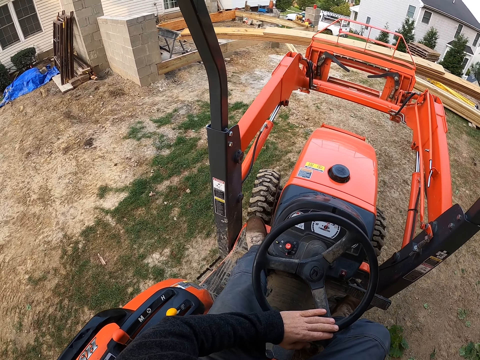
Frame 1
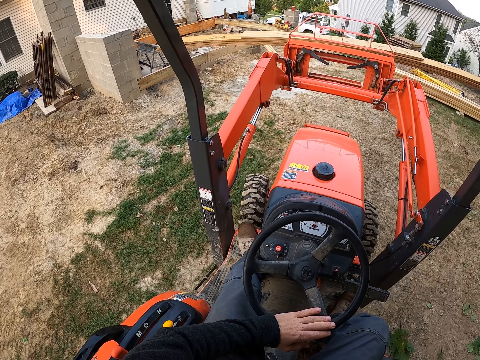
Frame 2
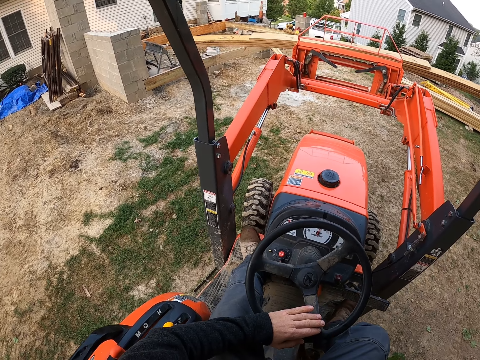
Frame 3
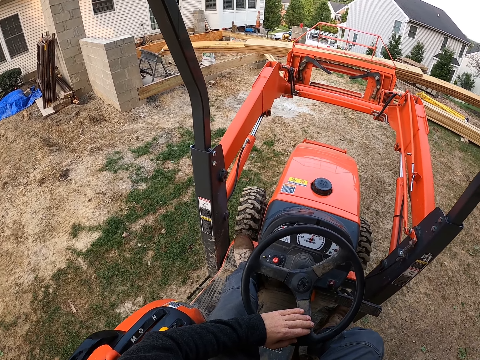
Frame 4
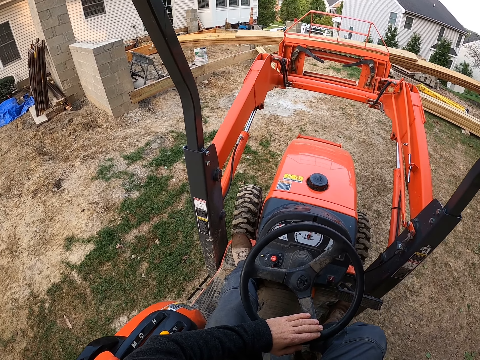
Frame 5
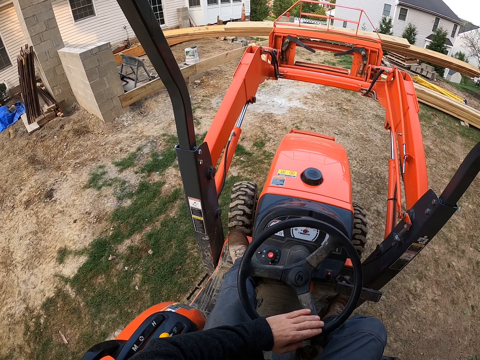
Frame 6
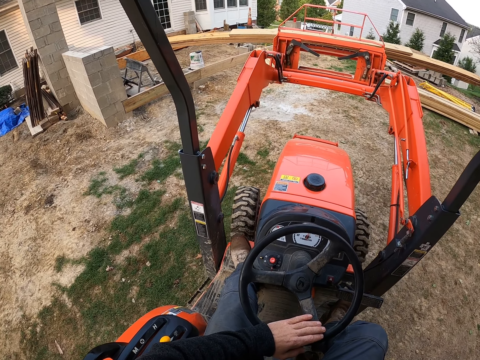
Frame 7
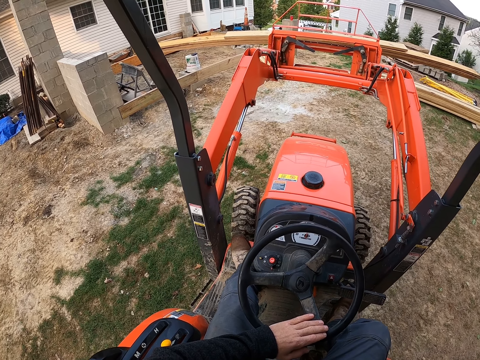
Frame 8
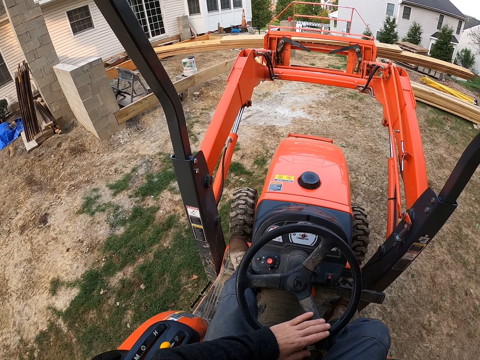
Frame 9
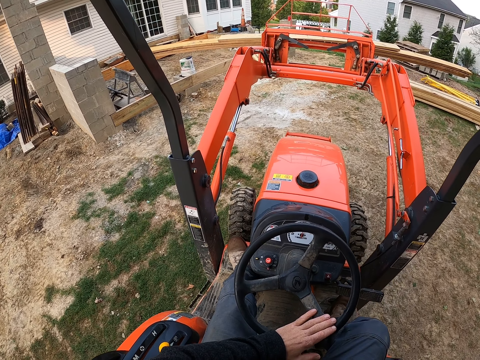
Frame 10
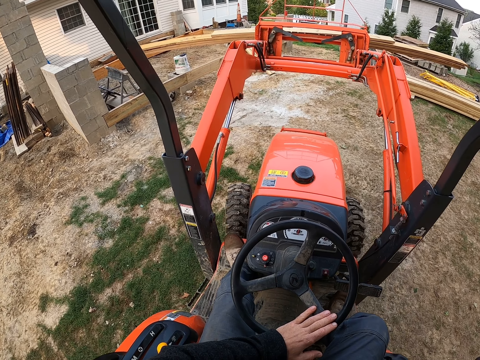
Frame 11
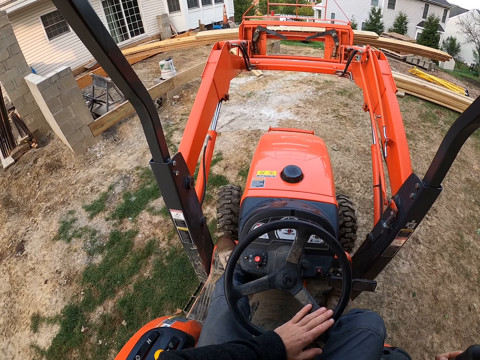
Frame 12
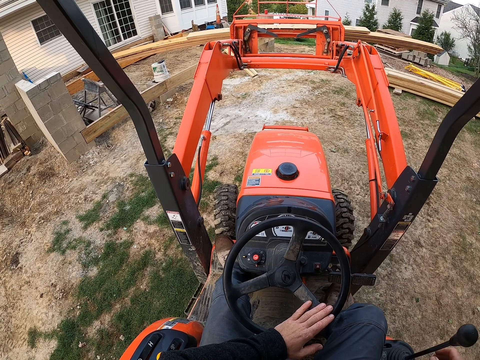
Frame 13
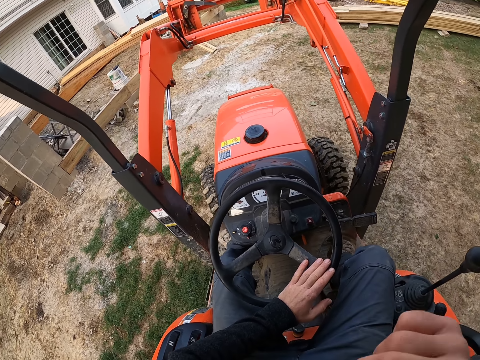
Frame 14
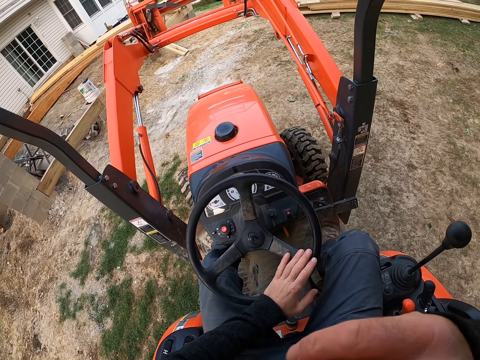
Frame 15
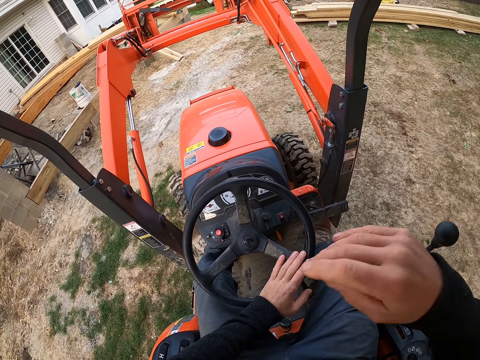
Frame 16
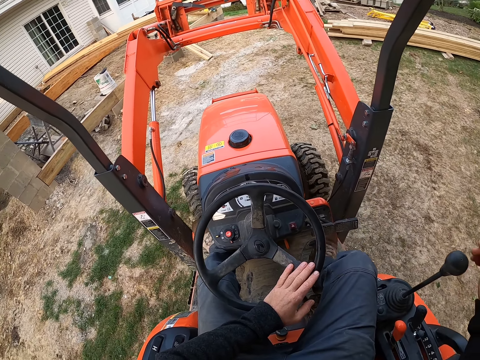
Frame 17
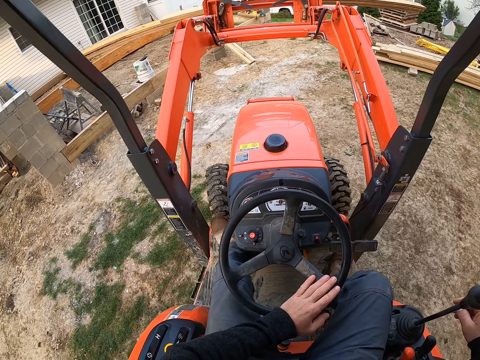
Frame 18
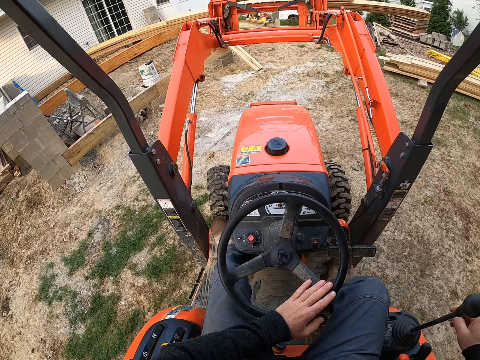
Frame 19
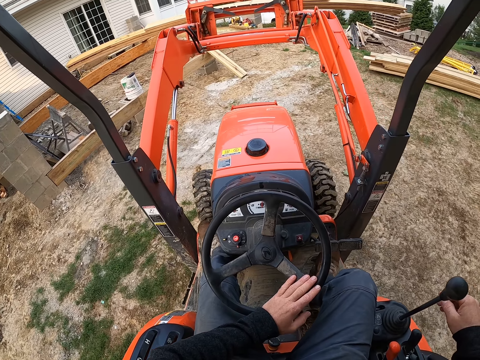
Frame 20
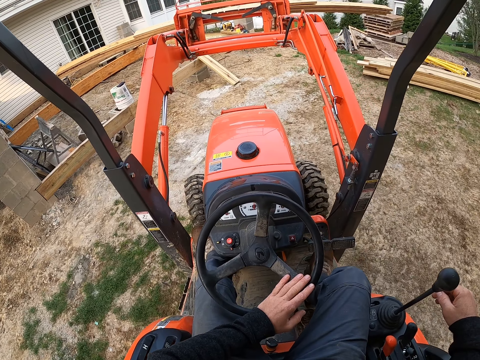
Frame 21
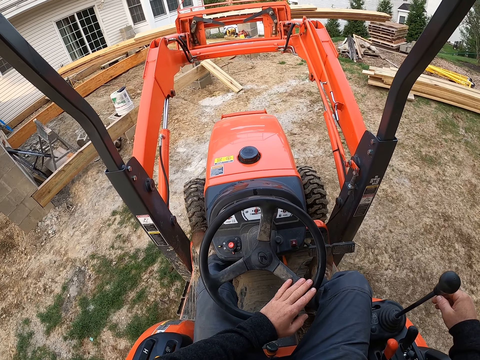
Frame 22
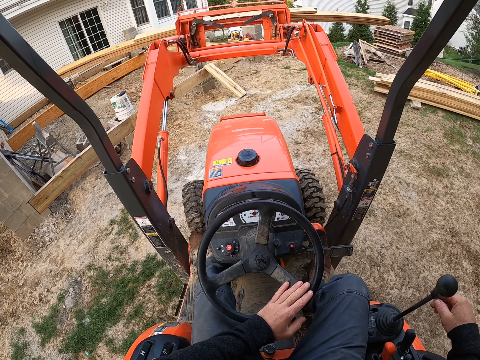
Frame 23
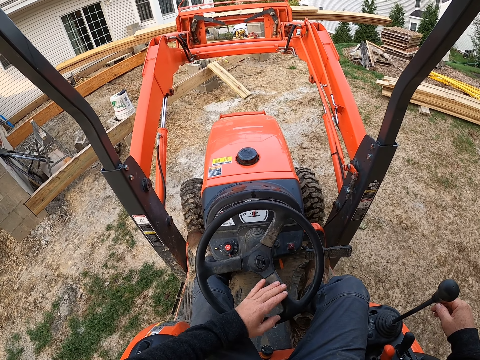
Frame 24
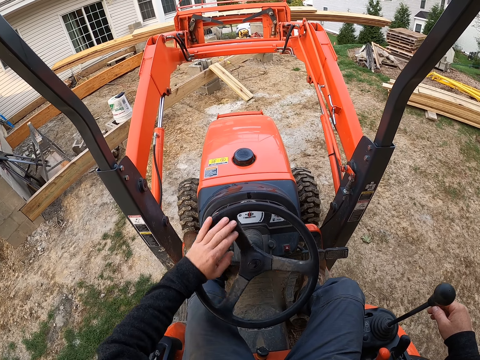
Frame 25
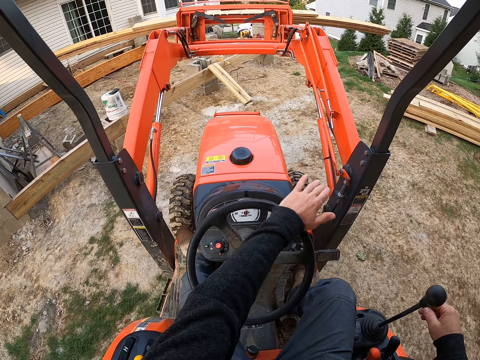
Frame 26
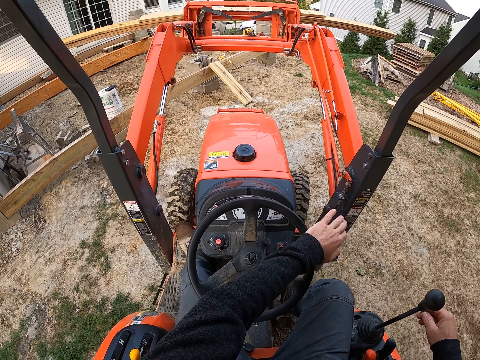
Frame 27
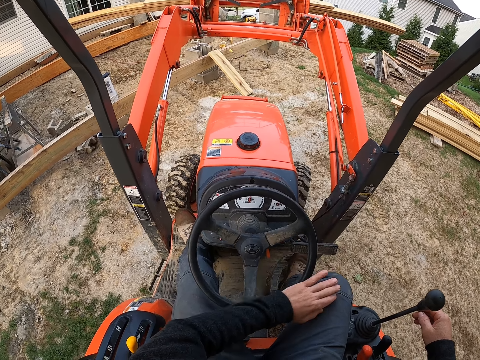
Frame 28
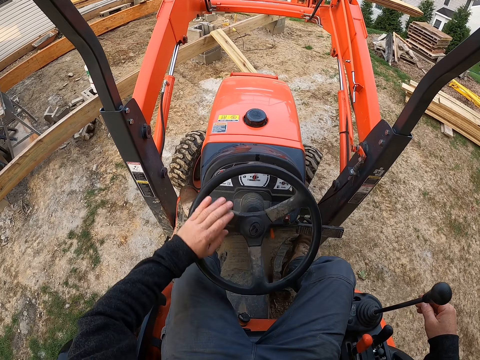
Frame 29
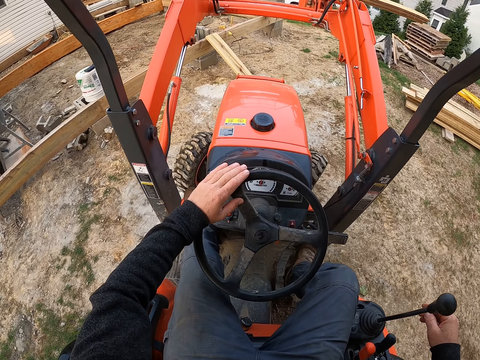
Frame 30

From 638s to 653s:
The camera wearer lifts up his right hand. He lowers his right hand to the gear.

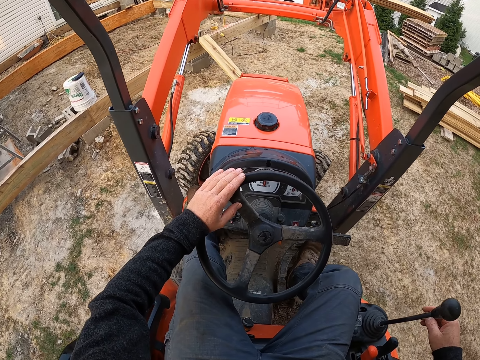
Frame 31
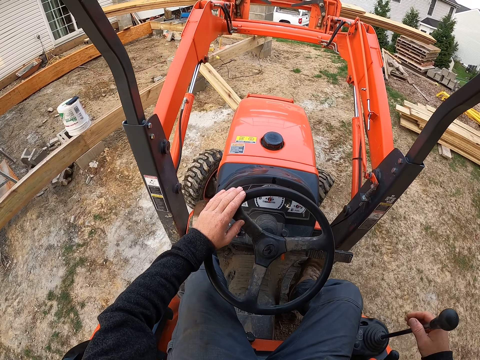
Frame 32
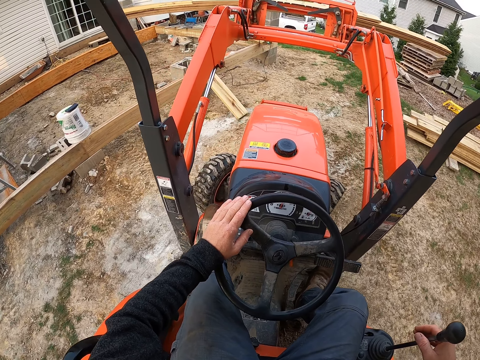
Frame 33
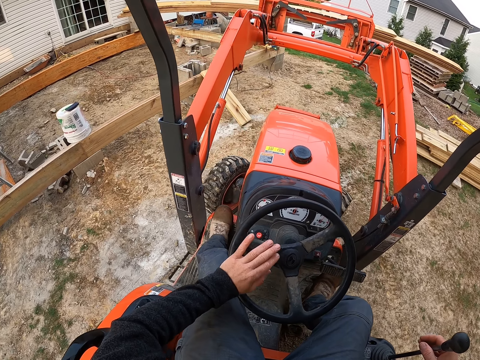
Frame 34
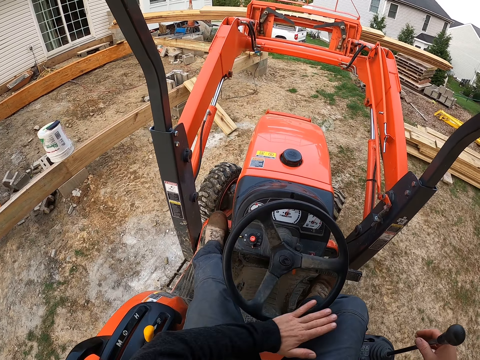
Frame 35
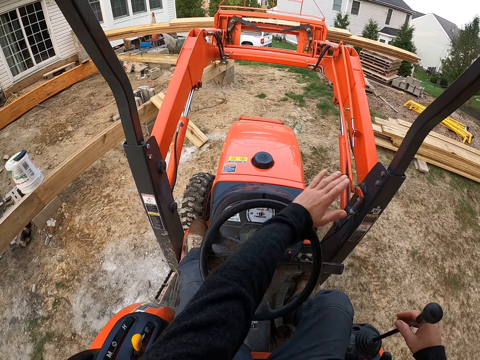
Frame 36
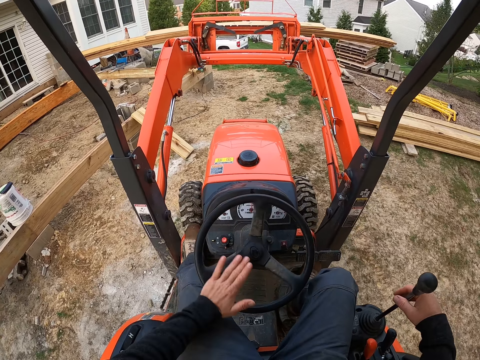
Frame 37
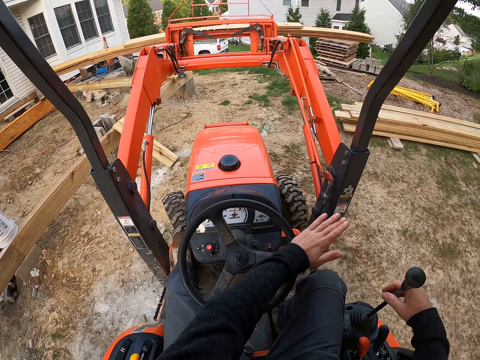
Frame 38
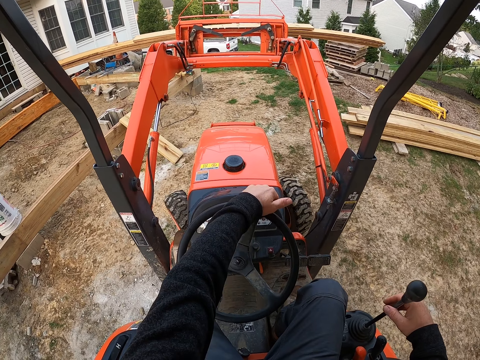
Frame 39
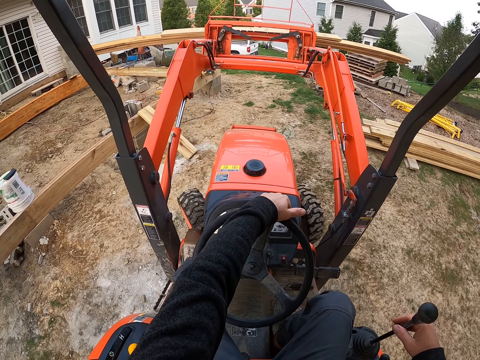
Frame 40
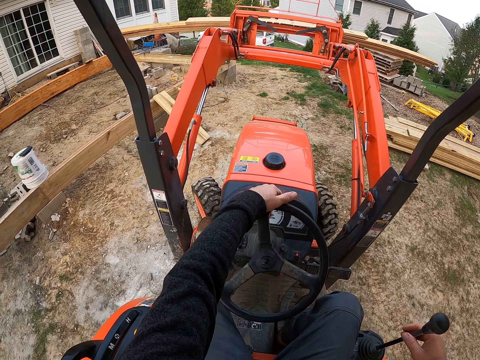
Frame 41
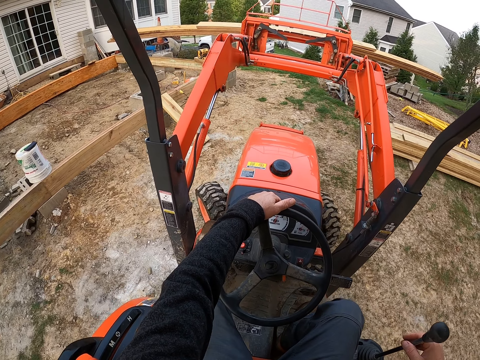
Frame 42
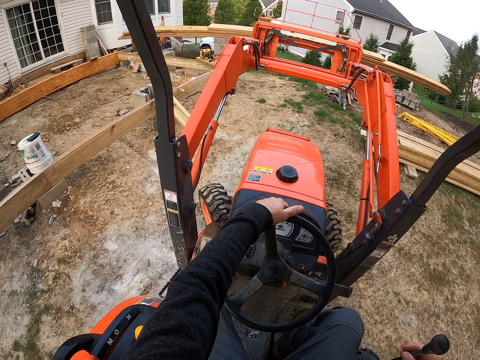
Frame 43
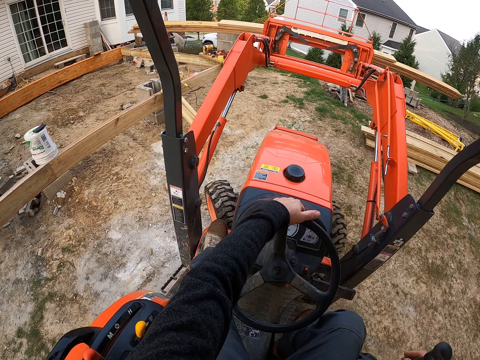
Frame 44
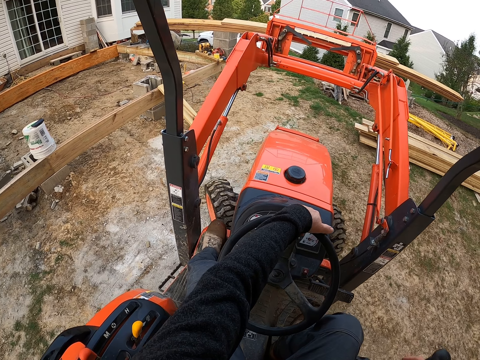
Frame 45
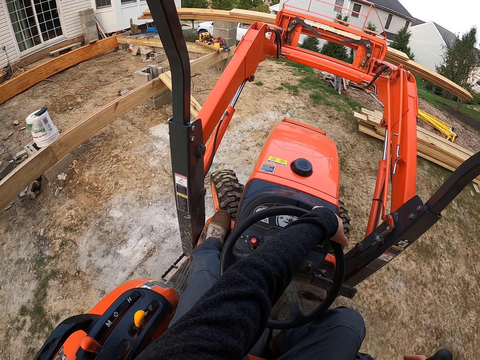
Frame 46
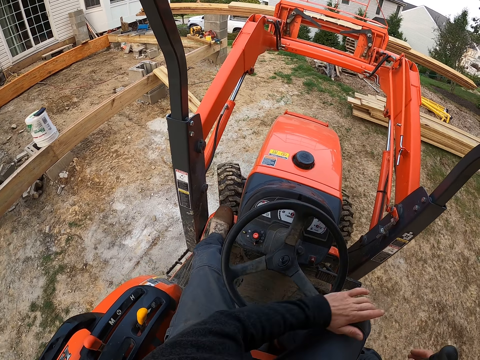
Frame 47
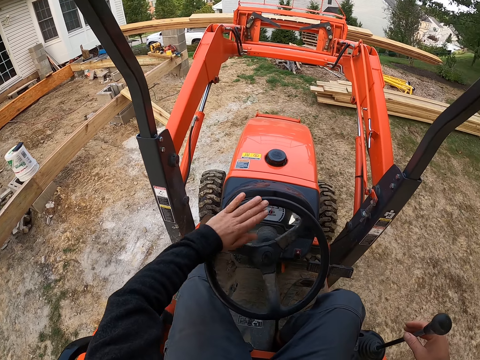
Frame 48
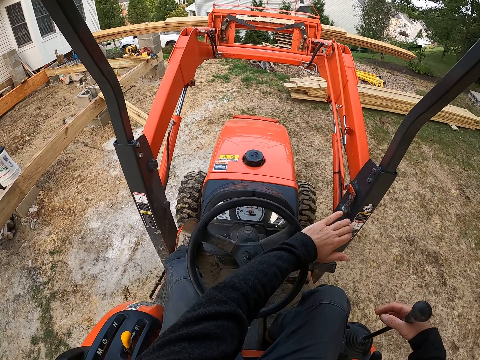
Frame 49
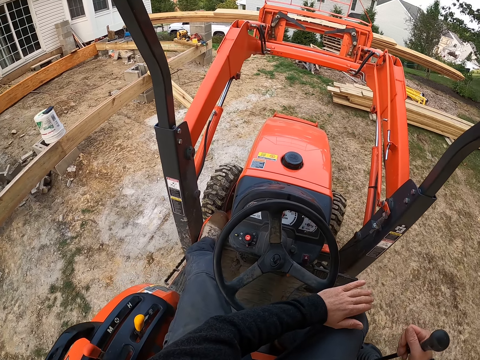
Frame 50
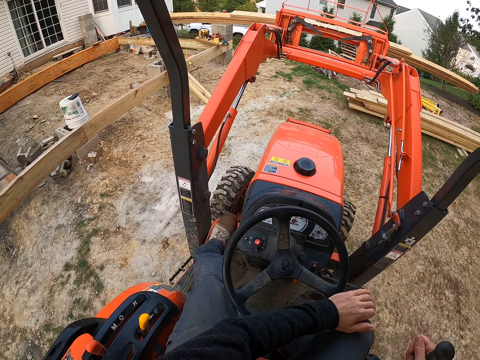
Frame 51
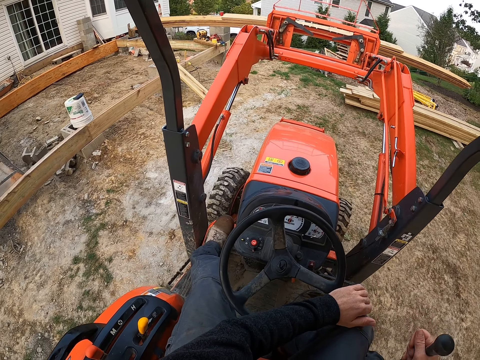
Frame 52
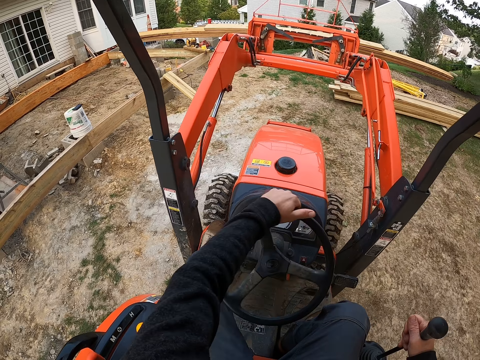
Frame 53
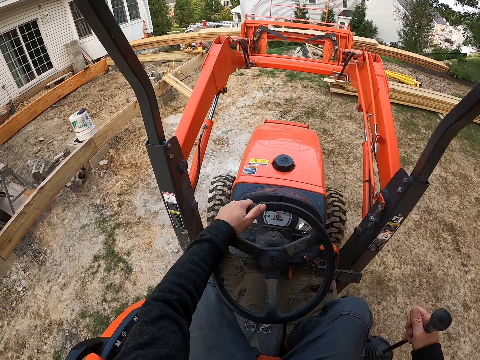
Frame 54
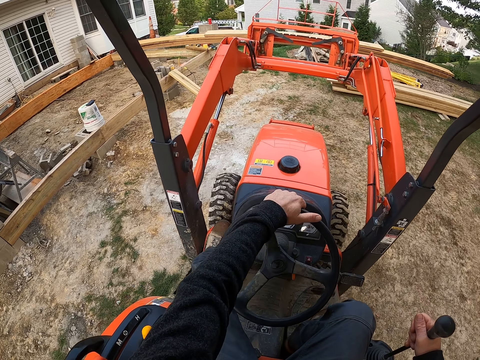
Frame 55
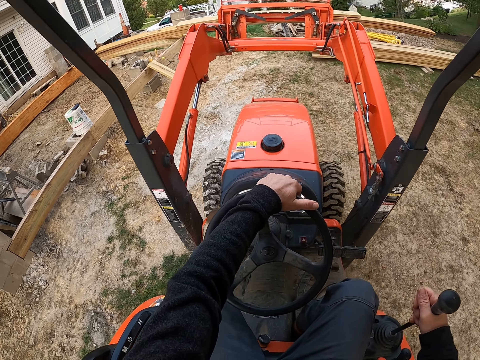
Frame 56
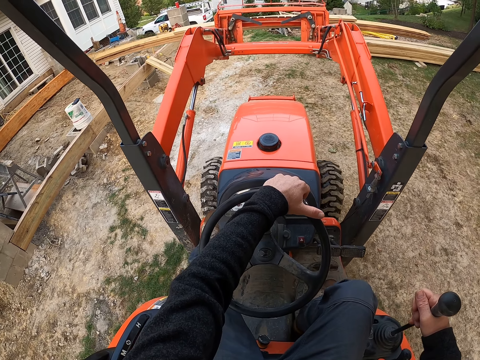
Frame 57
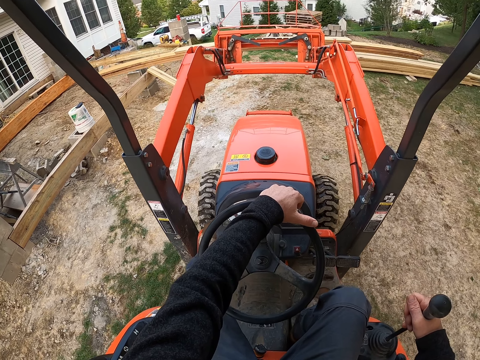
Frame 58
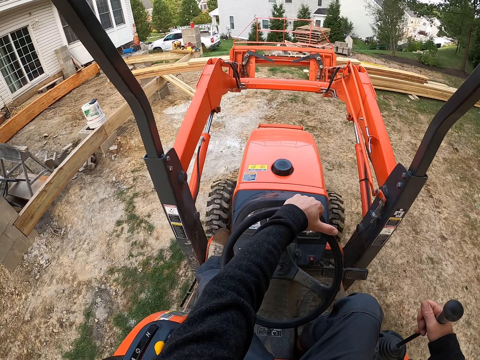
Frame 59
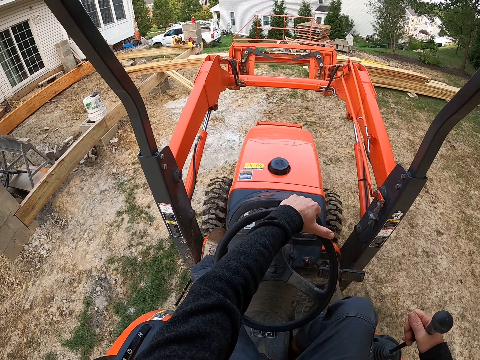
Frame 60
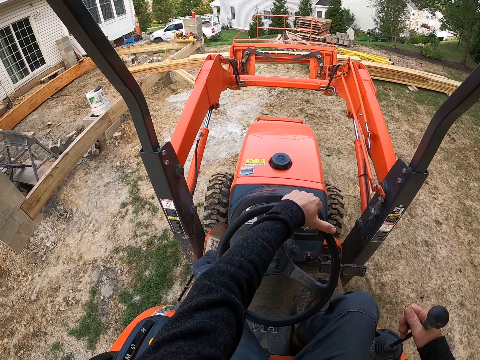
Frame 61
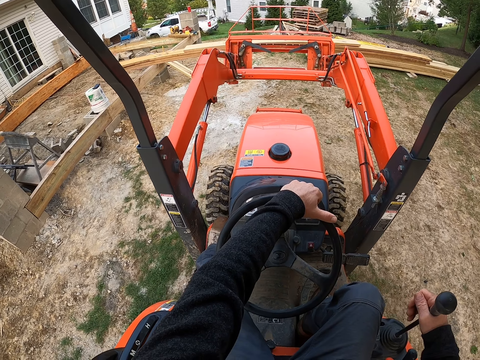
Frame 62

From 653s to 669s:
The camera wearer reverses the tractor with the planks in the front loader.
